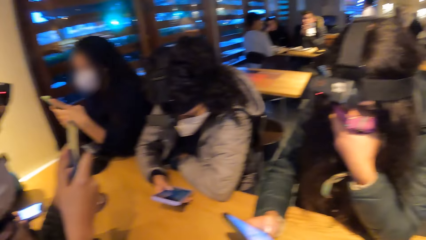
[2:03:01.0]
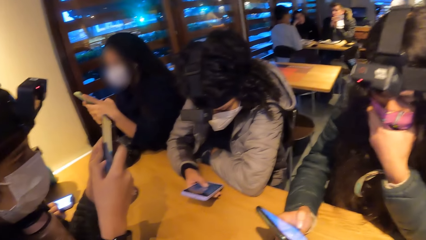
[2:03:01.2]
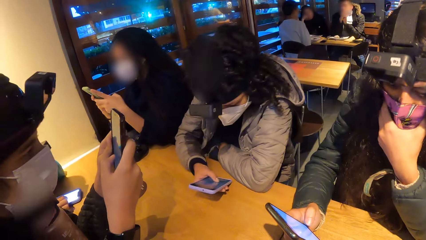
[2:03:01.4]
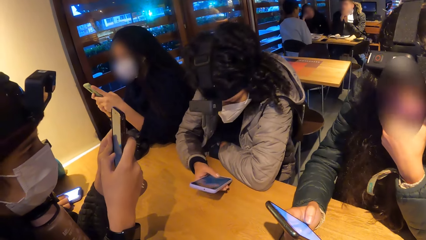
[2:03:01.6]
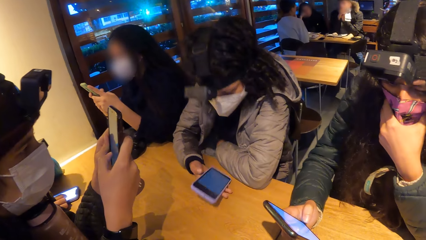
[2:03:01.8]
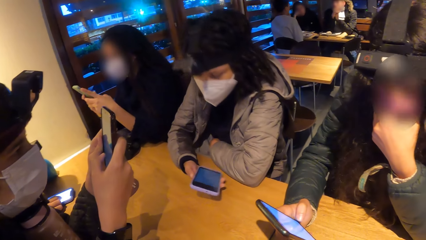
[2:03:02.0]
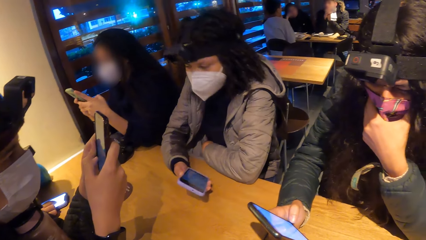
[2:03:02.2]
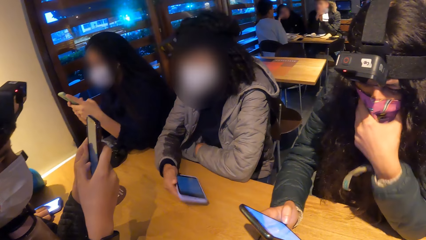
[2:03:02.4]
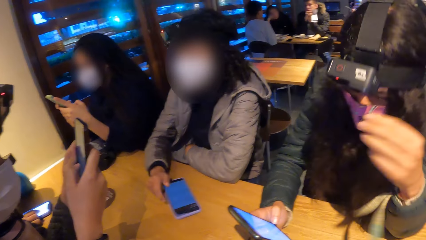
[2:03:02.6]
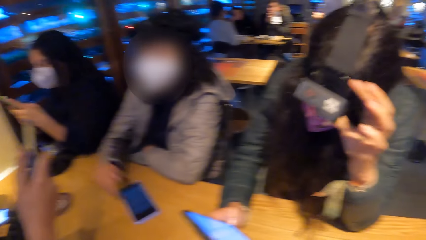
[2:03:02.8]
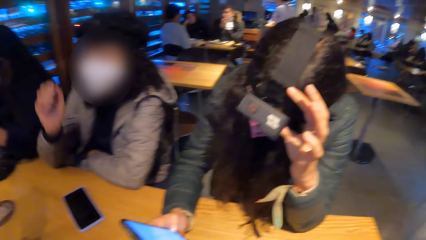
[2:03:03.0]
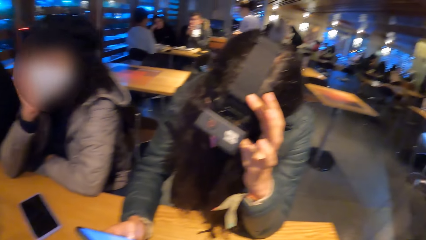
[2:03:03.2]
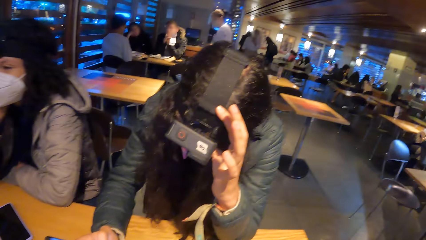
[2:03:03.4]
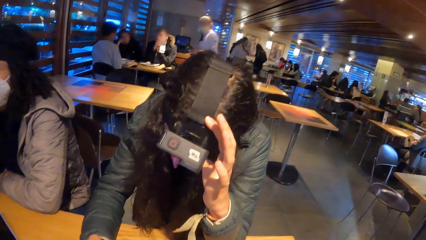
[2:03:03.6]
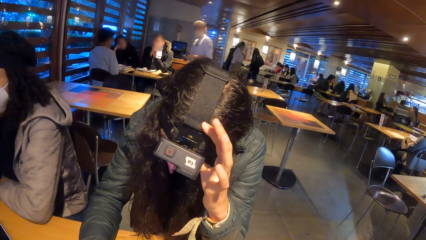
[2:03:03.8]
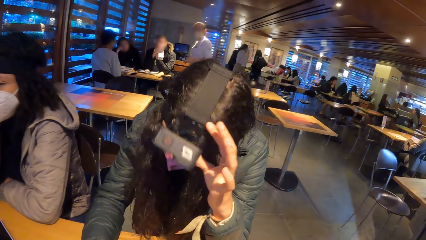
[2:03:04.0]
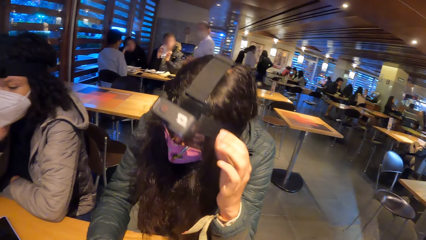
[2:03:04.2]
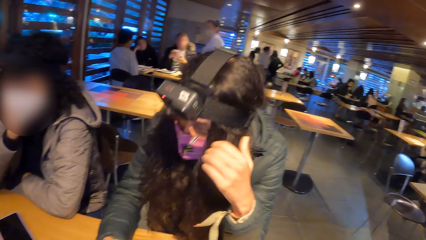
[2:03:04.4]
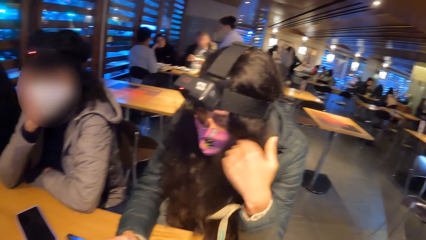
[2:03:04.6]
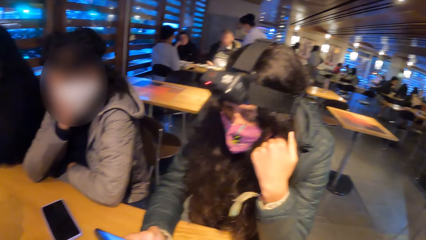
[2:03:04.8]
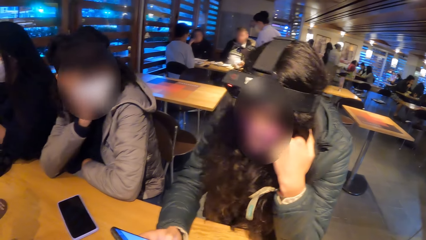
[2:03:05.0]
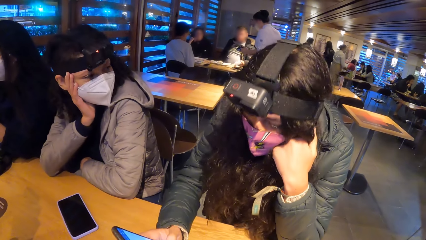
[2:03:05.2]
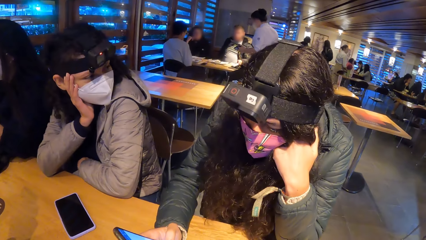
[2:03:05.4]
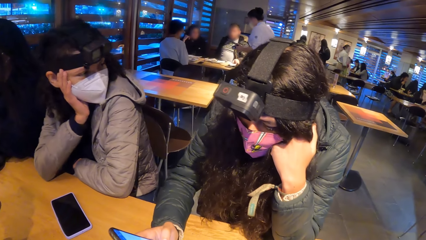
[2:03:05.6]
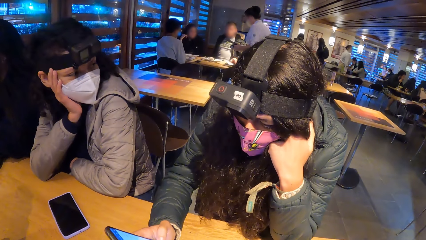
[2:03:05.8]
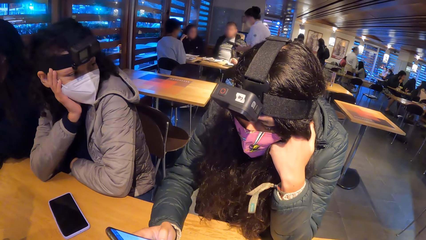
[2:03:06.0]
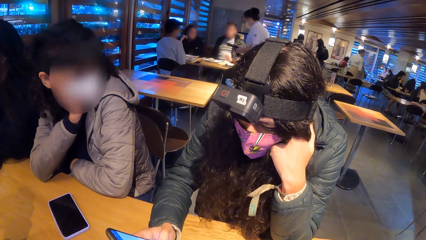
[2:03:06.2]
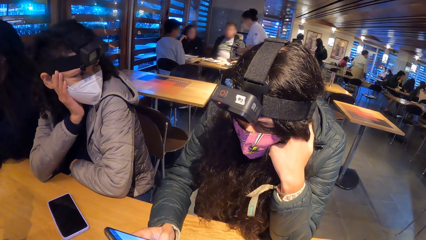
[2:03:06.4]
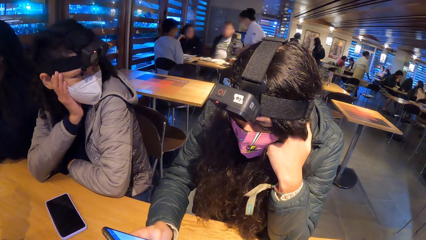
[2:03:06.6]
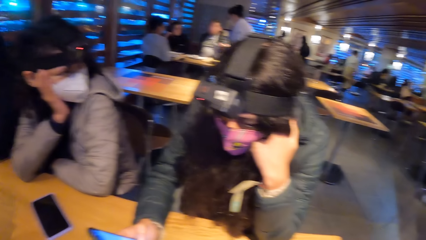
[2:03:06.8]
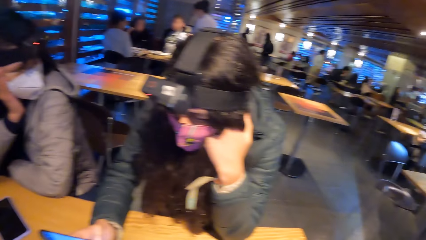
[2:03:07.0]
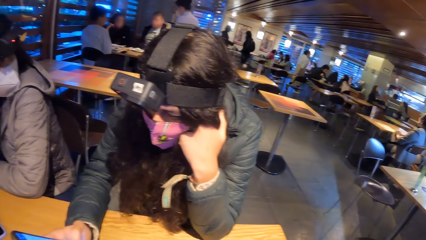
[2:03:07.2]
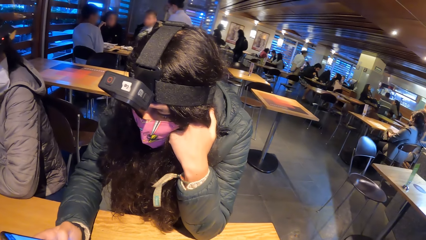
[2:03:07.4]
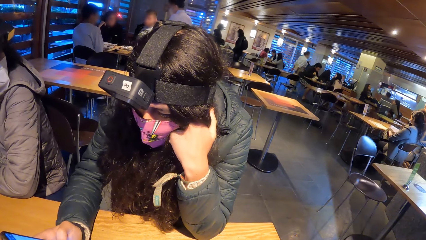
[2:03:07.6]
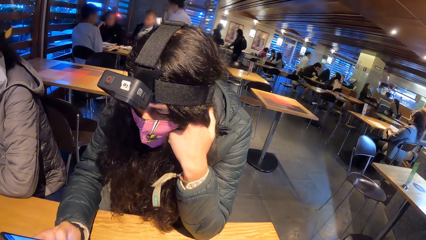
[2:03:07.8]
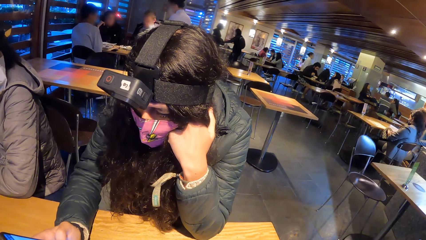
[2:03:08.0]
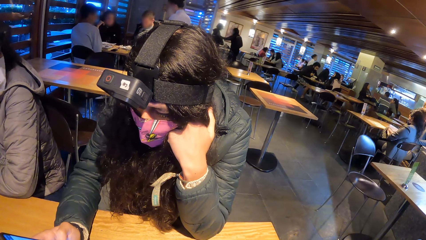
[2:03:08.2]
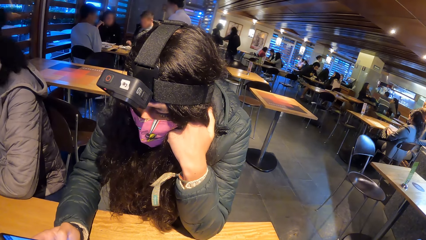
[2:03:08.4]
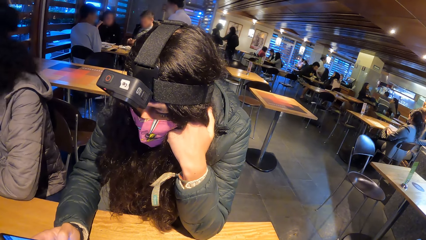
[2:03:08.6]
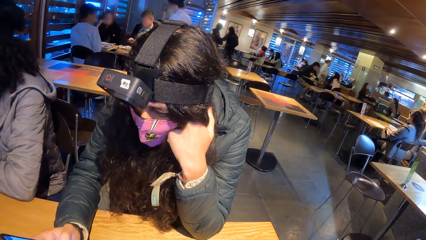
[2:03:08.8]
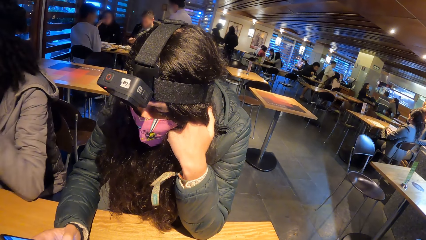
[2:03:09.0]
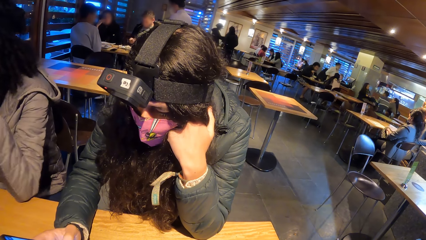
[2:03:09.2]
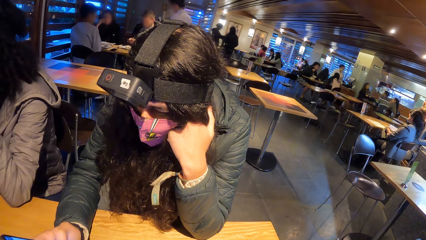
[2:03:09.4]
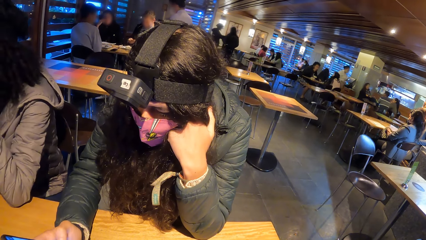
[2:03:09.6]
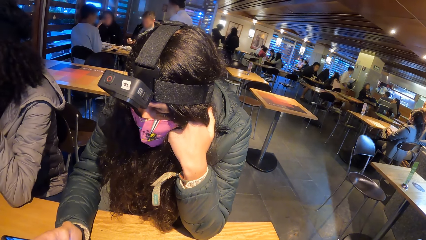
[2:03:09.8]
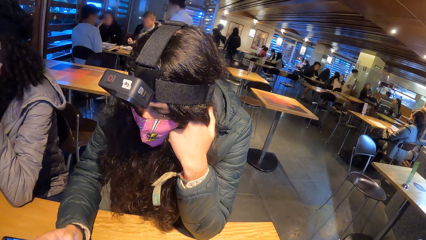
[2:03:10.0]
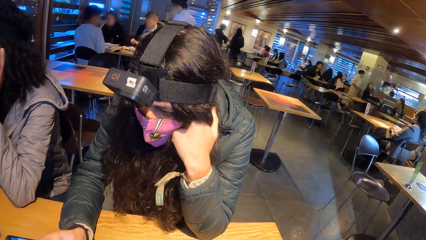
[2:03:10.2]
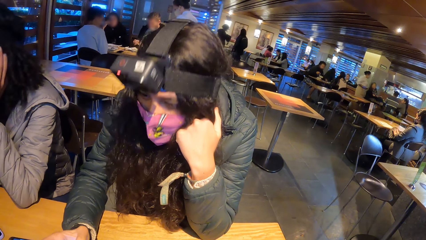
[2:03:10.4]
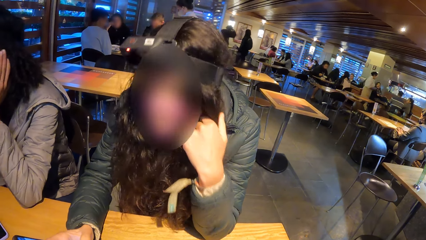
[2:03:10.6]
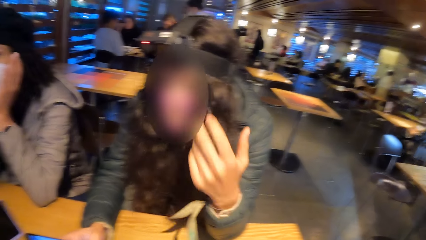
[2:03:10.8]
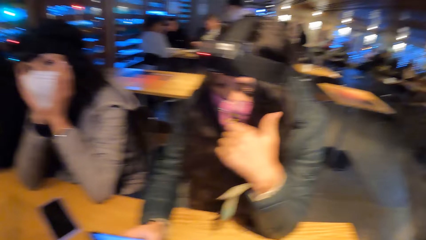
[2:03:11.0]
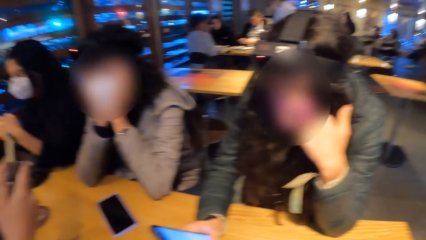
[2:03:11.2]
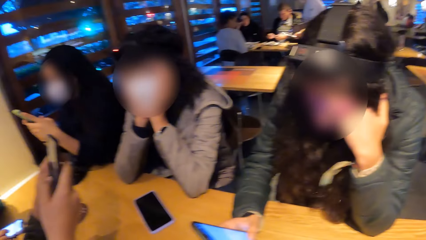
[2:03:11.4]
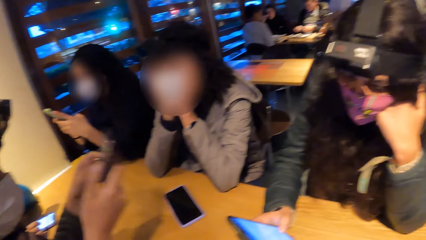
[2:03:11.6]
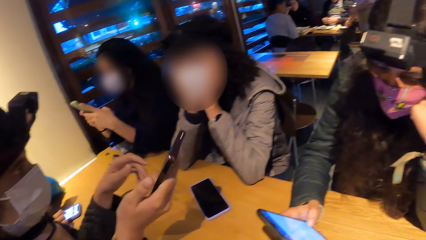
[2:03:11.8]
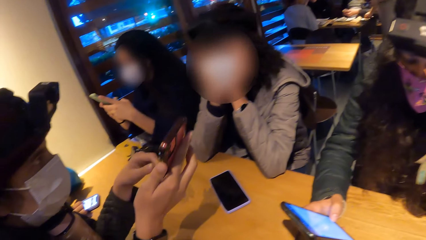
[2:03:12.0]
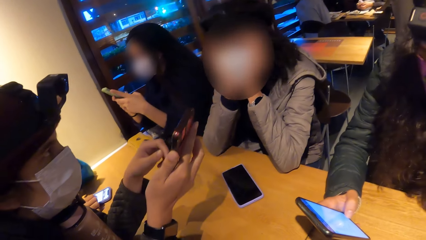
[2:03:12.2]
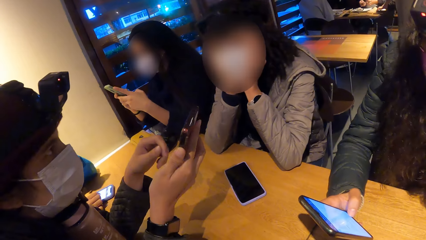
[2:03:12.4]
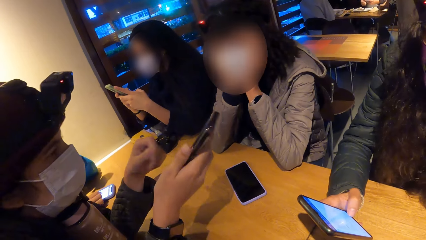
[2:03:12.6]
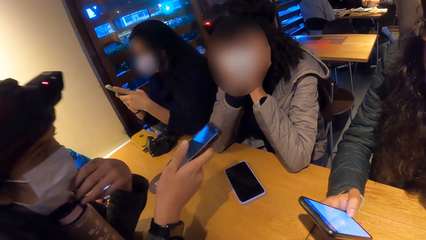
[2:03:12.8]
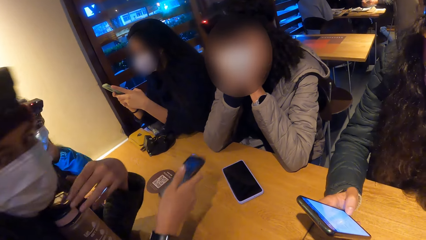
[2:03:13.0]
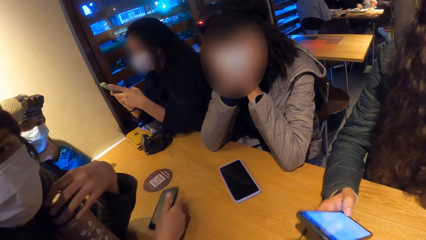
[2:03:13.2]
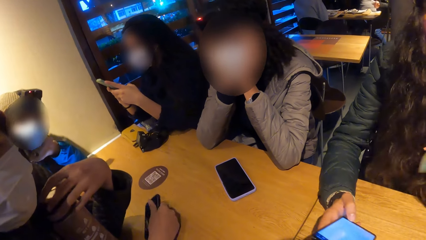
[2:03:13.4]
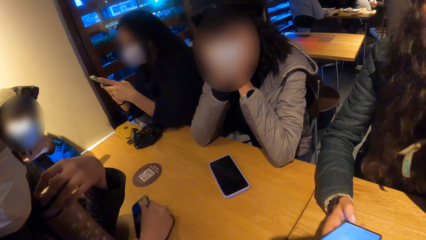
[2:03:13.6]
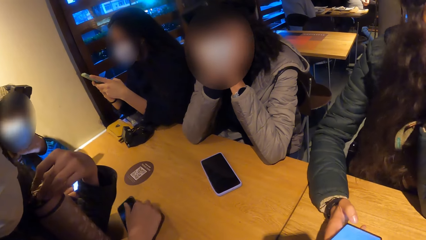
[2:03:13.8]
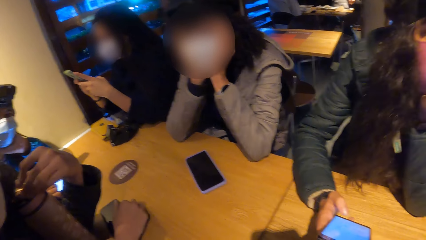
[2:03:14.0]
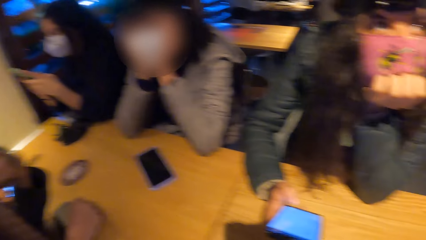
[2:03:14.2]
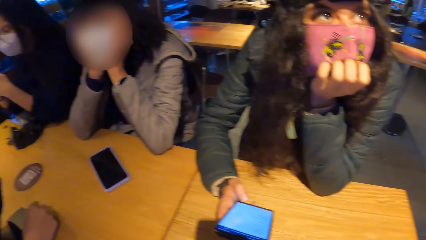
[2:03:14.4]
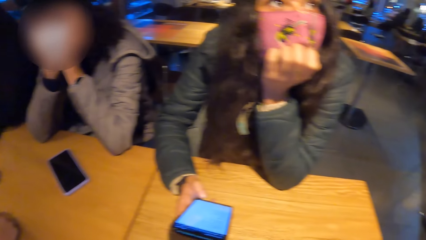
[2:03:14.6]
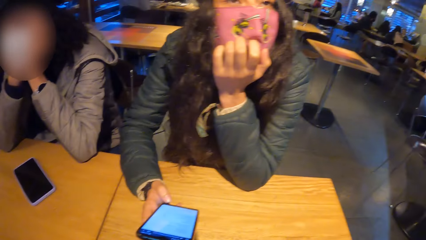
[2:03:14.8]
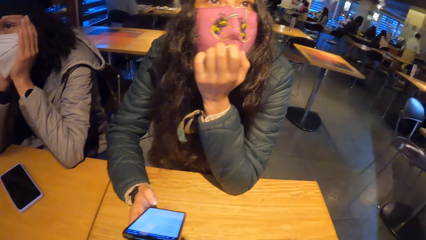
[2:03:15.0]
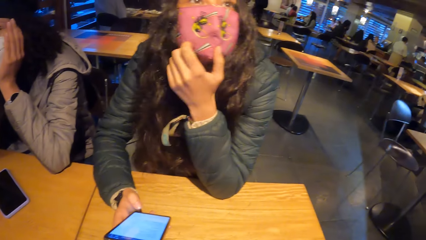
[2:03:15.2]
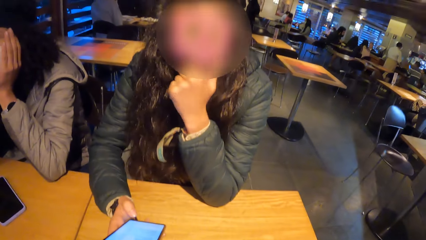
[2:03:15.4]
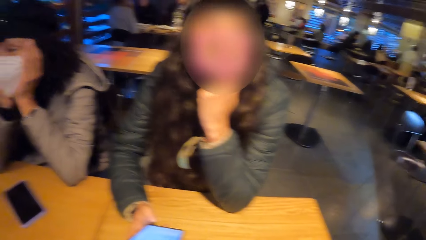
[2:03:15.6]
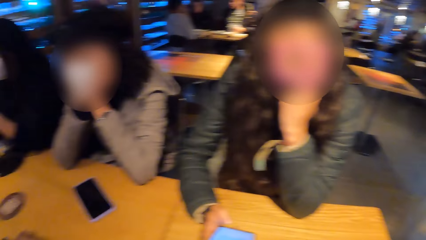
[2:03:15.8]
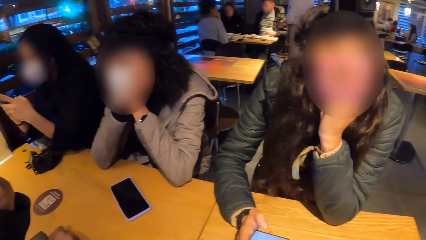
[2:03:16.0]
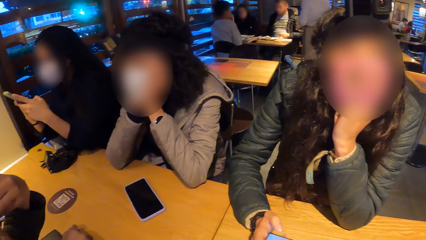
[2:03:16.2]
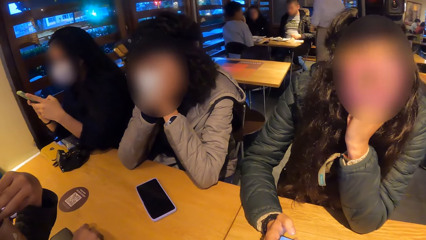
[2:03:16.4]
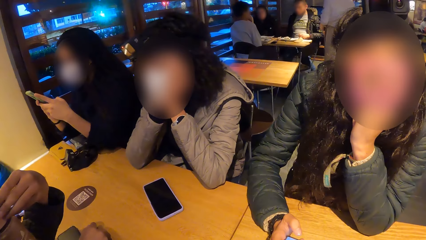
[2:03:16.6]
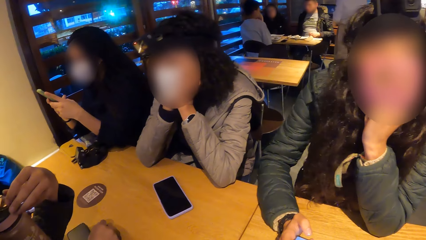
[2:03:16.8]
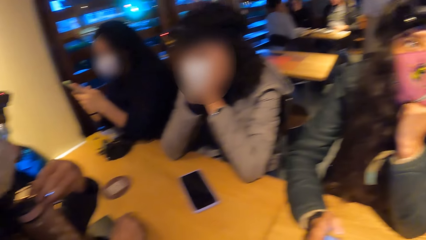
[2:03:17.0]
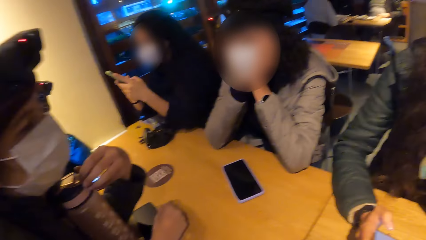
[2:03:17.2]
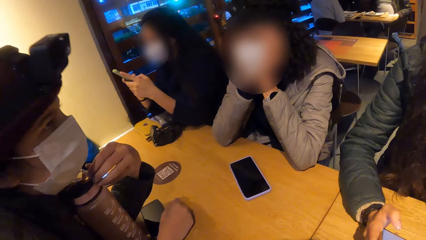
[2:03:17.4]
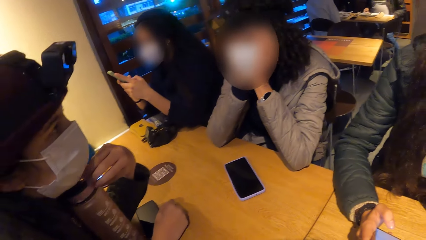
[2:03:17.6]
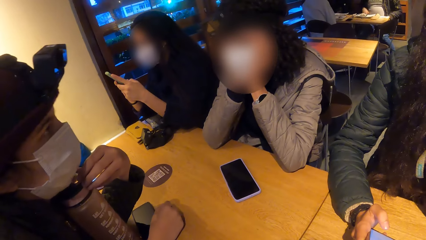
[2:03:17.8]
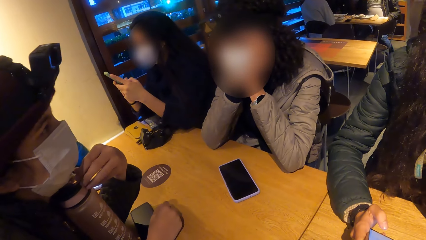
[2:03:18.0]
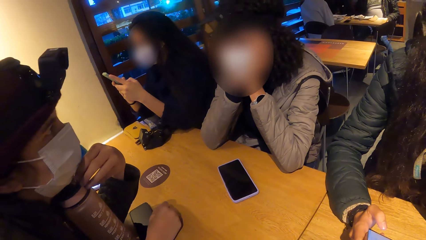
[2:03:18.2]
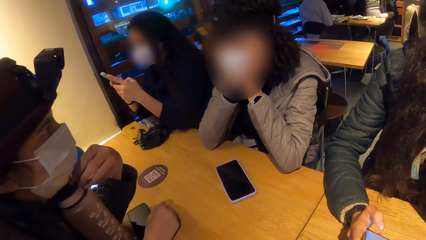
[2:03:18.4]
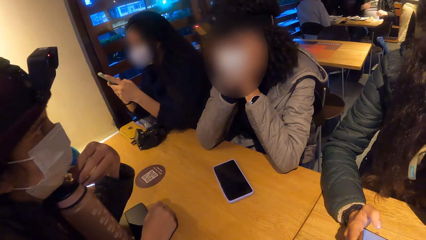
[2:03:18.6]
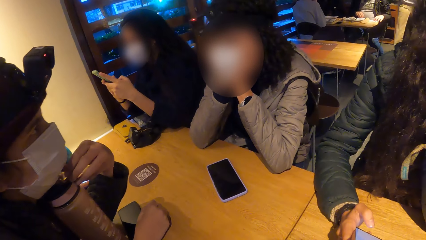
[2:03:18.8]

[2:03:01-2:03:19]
A woman places the phone in her right hand onto the table. Another woman adjusts a camera on her head with her left hand. The first woman places her right palm onto her cheek. The other woman places her left hand onto her chin. The first woman holds the chin. The first woman places her left palm onto her cheek. The man holds the phone in his right hand, interacts with the first woman and turns the phone towards the first woman. The first woman holds the chin with both hands. The man holds the water bottle on the table with his left hand. The man interacts with the camera wearer. The man places the phone in his right hand onto the table. A third woman places the phone on the table. The man interacts with the first woman.
